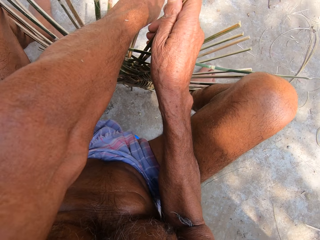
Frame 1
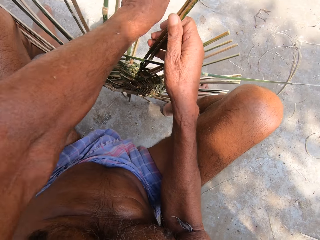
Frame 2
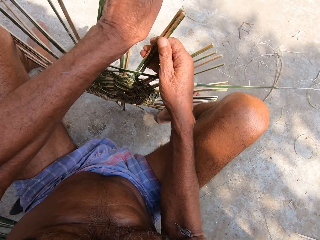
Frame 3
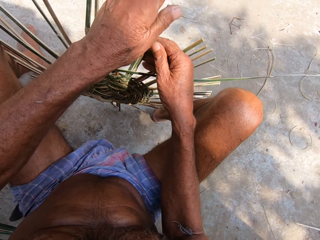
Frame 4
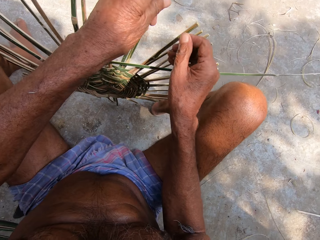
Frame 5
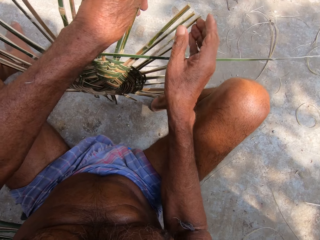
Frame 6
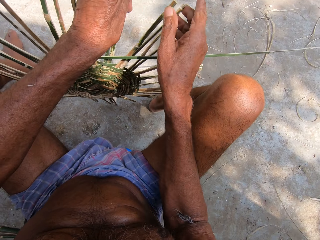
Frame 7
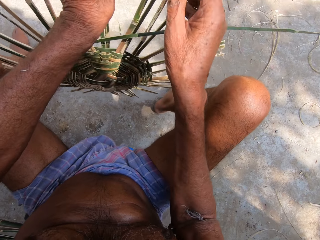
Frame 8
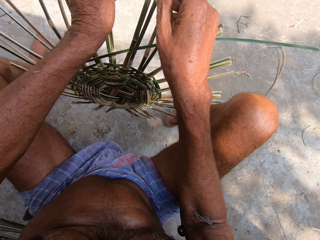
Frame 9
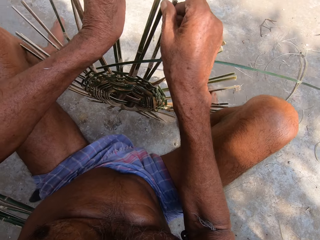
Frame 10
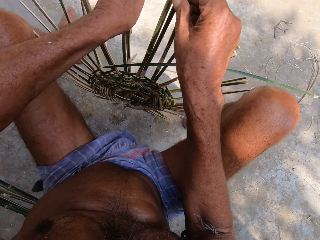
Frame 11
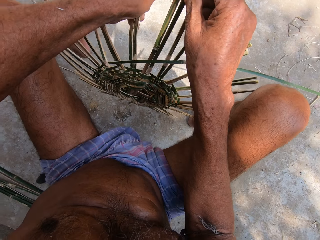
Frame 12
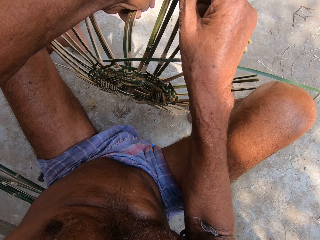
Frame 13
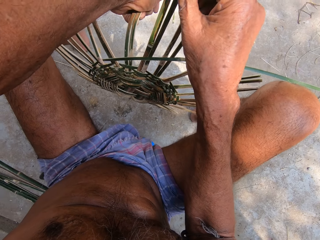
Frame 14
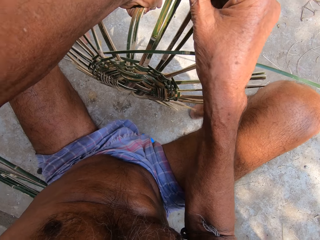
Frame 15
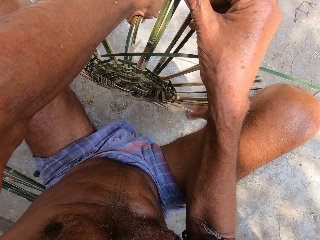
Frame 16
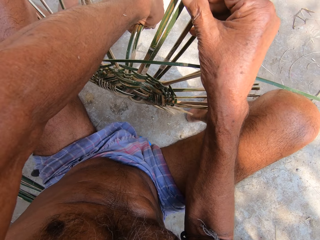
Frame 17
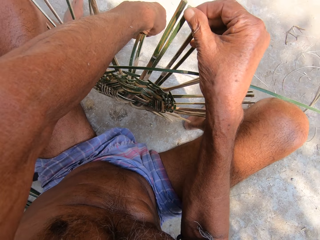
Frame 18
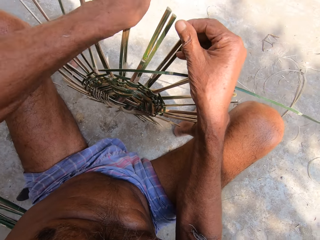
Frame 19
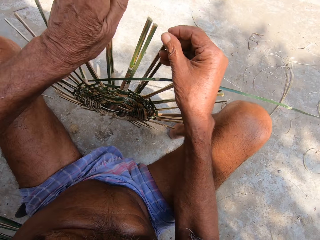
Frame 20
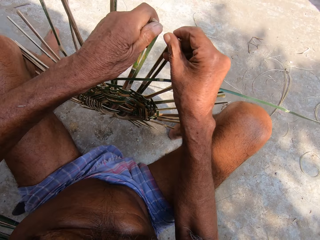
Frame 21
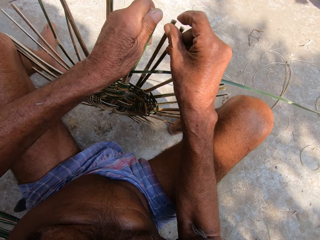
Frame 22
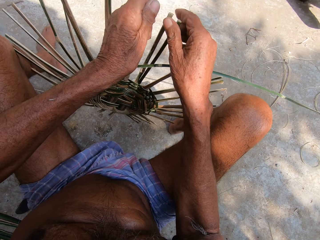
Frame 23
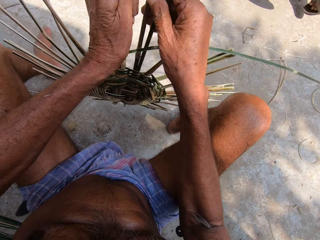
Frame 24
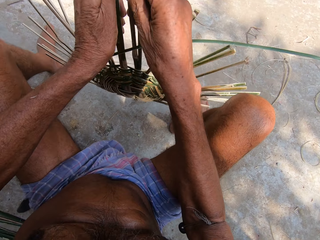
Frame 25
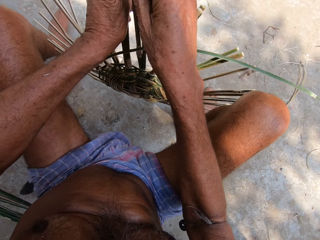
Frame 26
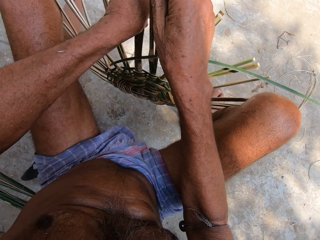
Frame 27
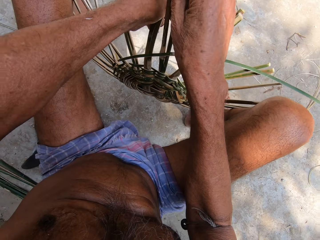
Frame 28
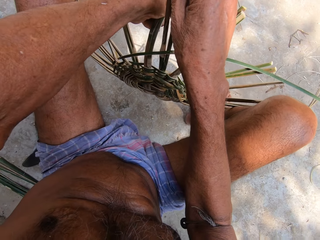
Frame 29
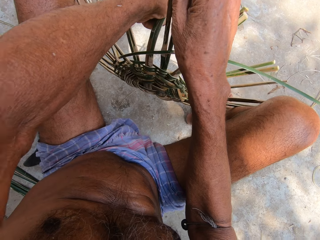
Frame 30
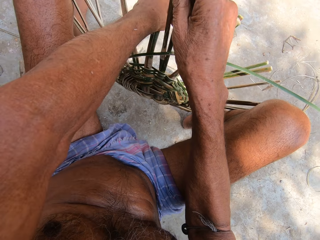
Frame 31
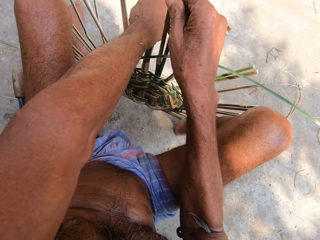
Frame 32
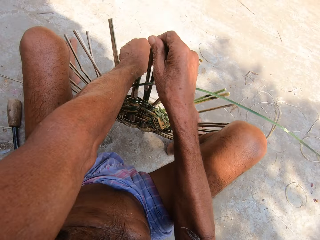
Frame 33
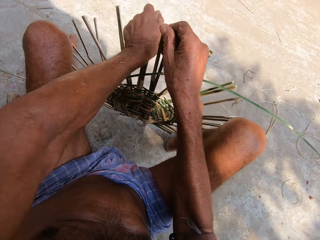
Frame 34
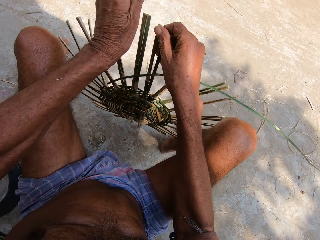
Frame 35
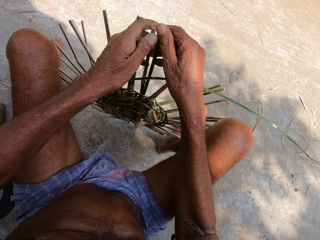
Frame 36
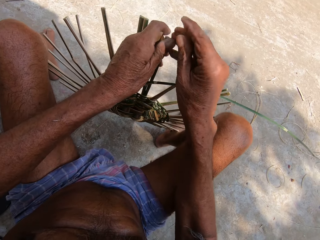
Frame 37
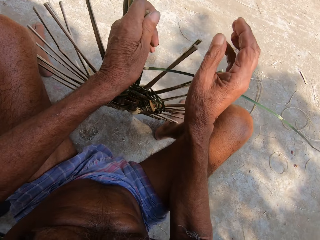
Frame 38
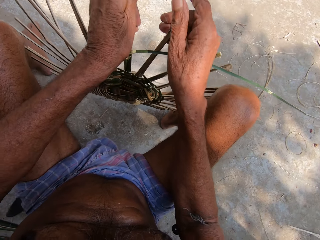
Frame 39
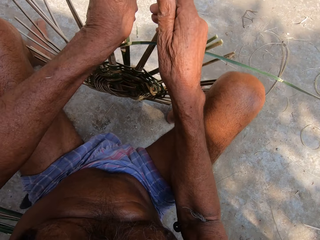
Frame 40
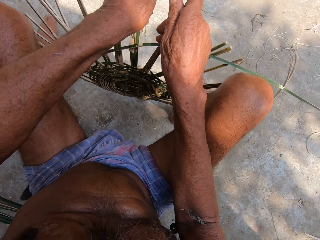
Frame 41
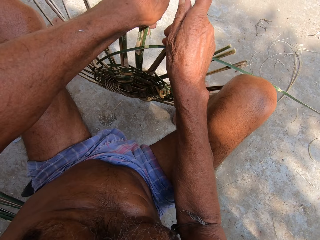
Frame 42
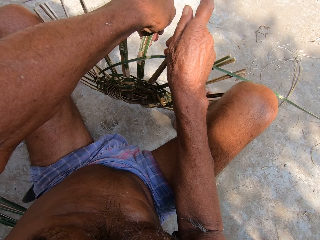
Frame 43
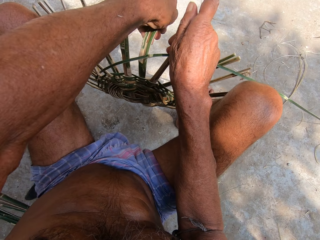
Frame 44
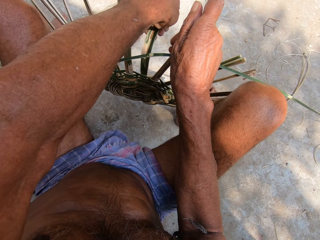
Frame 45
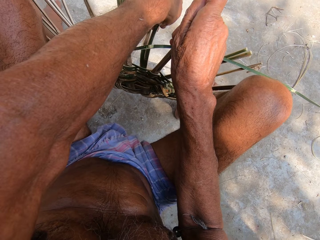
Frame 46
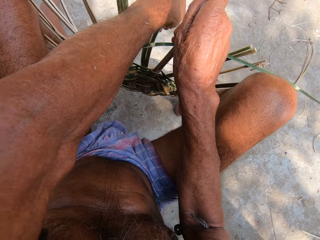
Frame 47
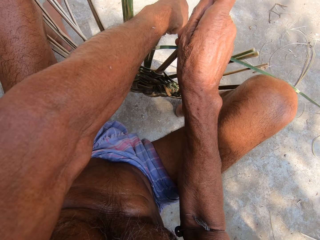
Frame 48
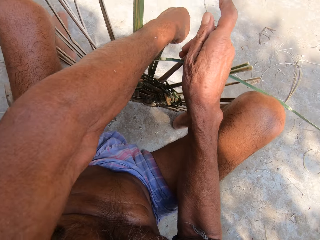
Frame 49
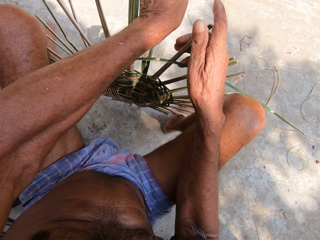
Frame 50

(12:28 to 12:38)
The camera wearer adjusts the basket with his left hand. He adjusts the bamboos. He bends a bamboo strip with his left hand. He bends the bamboo strip with his left hand again. He turns the basket. He bends the bamboo strip with his left hand. He adjusts the bamboo.

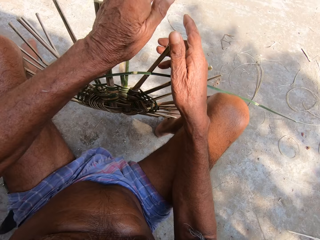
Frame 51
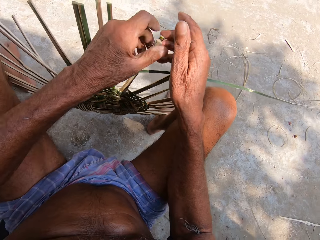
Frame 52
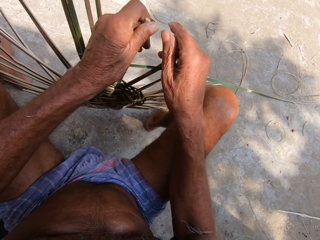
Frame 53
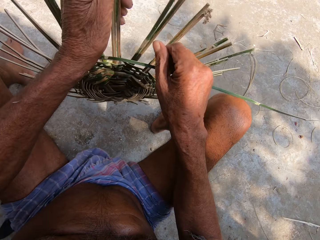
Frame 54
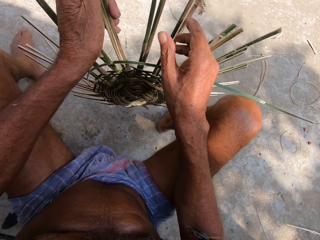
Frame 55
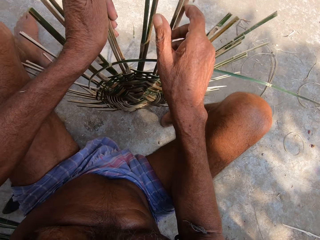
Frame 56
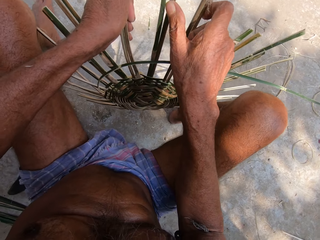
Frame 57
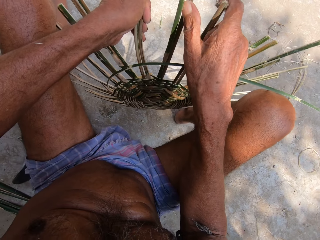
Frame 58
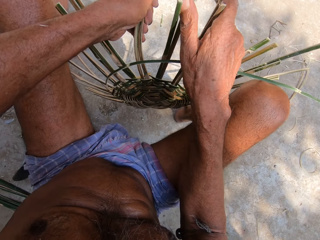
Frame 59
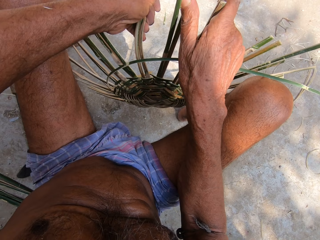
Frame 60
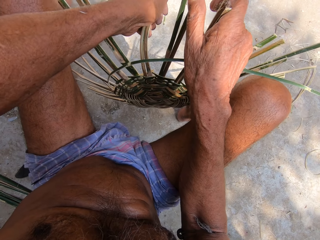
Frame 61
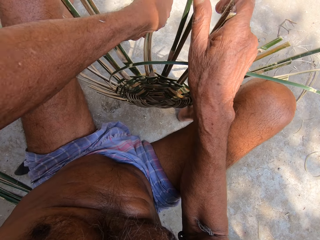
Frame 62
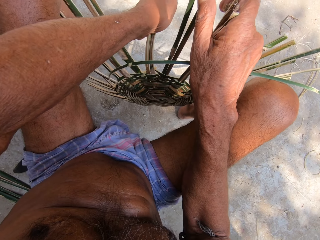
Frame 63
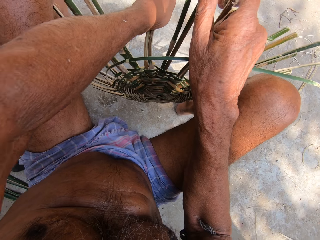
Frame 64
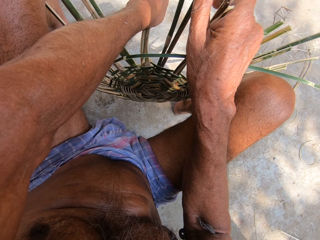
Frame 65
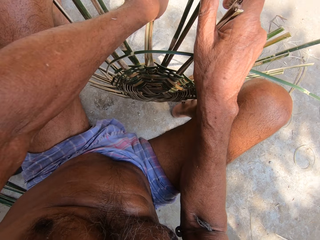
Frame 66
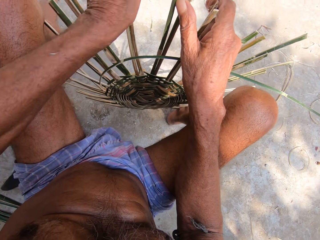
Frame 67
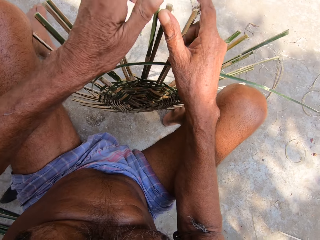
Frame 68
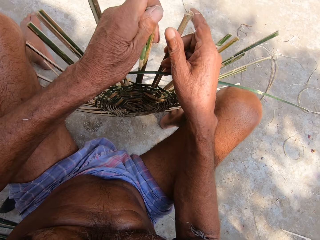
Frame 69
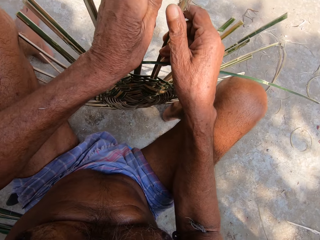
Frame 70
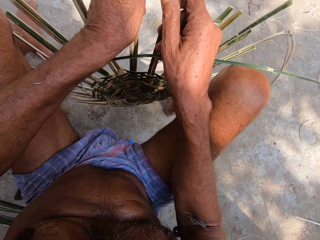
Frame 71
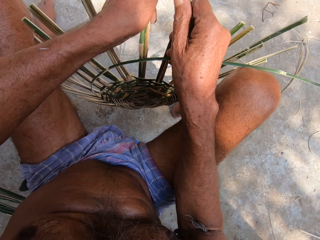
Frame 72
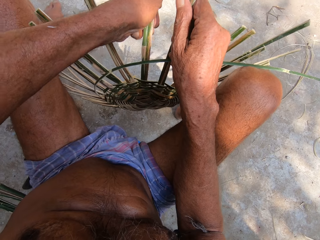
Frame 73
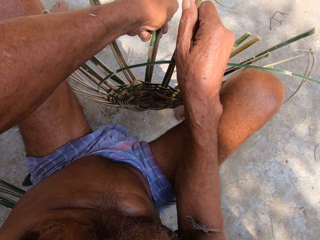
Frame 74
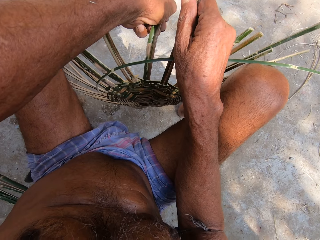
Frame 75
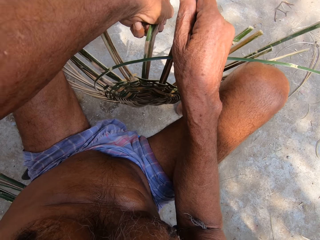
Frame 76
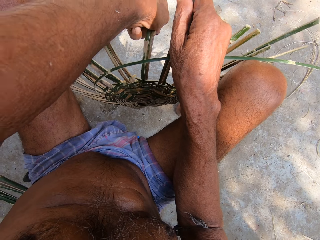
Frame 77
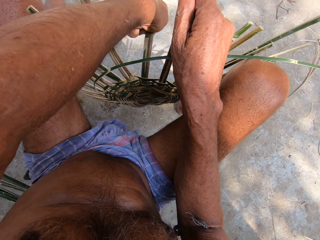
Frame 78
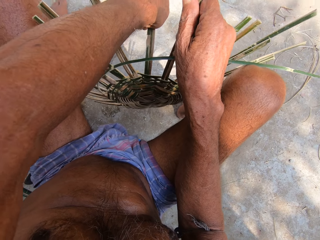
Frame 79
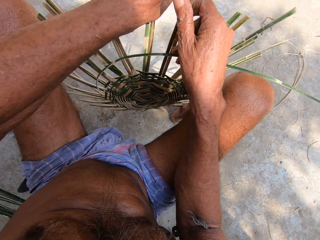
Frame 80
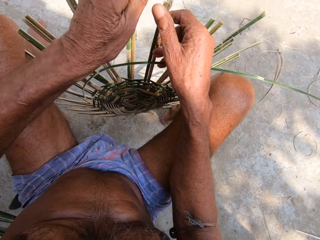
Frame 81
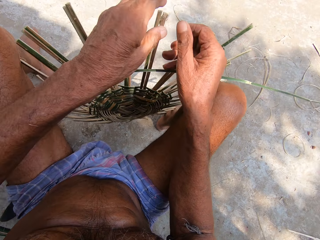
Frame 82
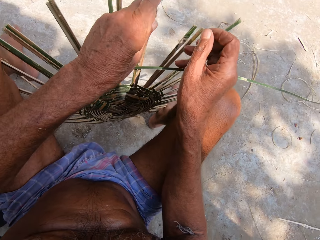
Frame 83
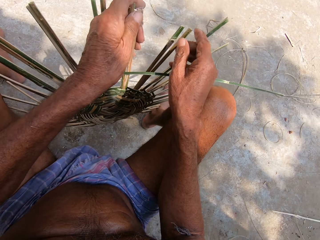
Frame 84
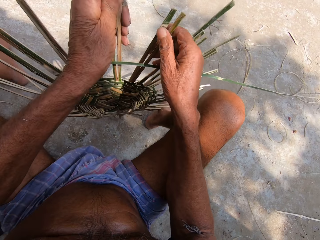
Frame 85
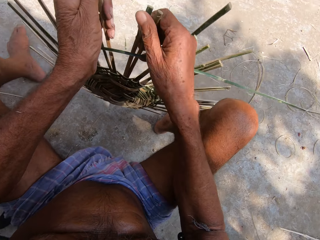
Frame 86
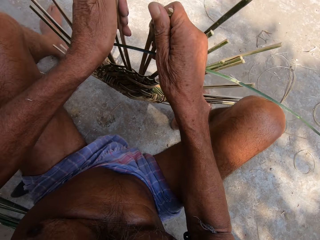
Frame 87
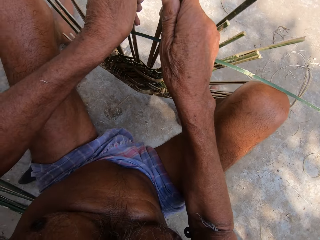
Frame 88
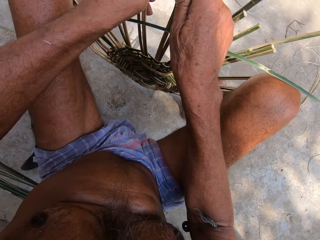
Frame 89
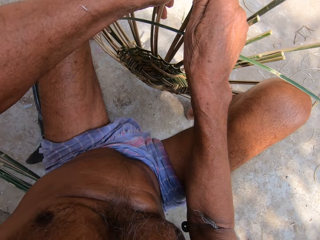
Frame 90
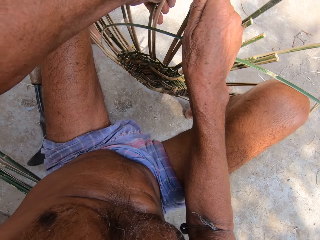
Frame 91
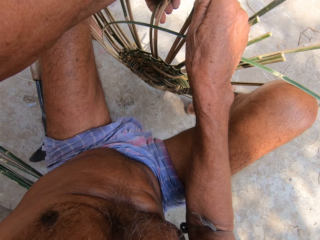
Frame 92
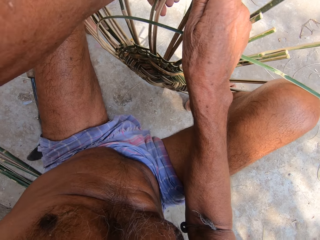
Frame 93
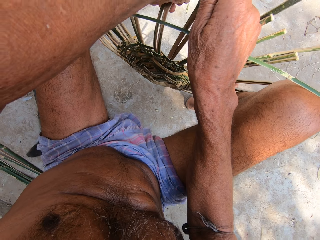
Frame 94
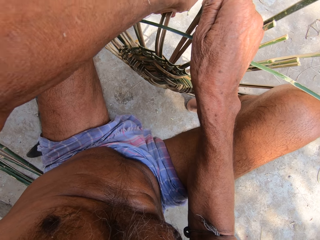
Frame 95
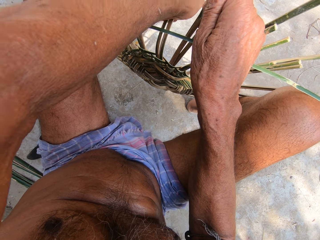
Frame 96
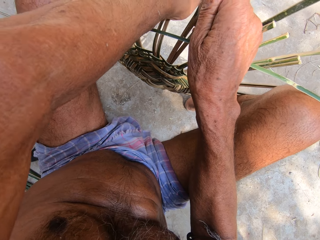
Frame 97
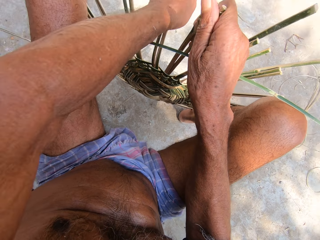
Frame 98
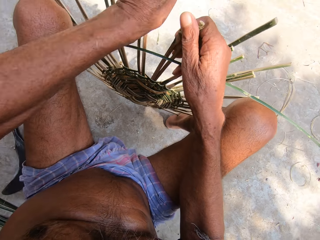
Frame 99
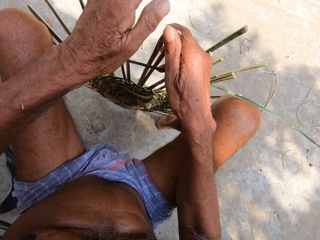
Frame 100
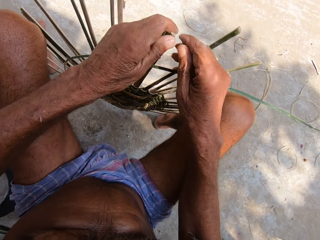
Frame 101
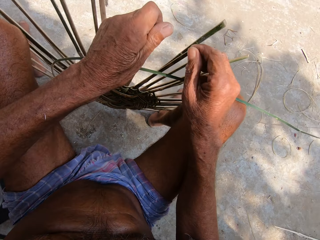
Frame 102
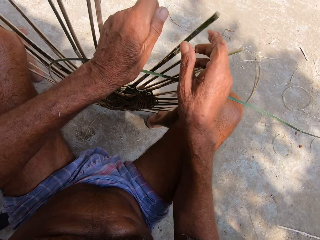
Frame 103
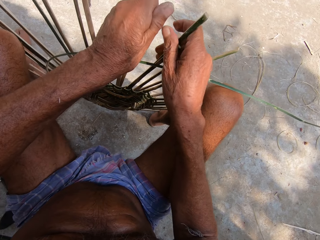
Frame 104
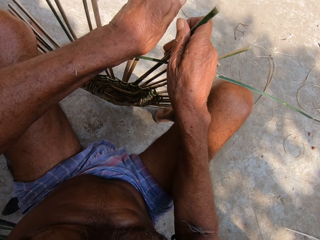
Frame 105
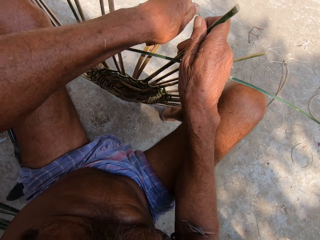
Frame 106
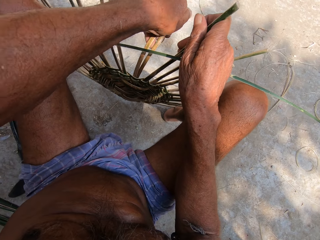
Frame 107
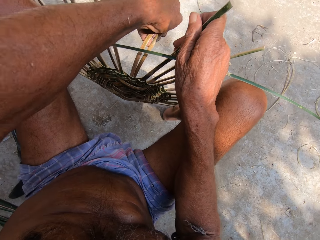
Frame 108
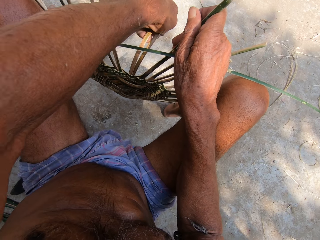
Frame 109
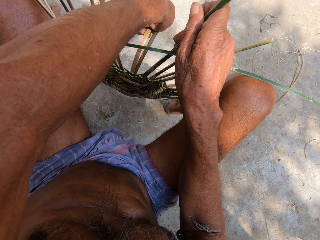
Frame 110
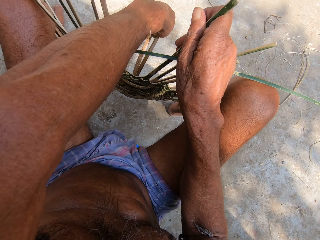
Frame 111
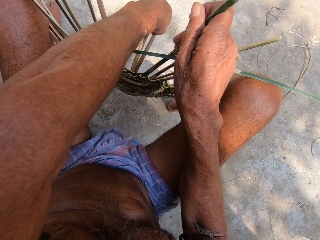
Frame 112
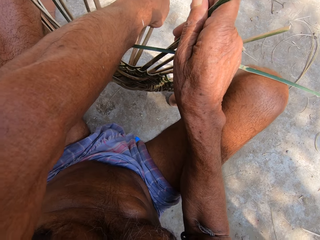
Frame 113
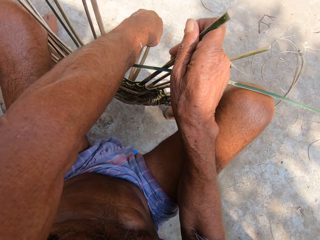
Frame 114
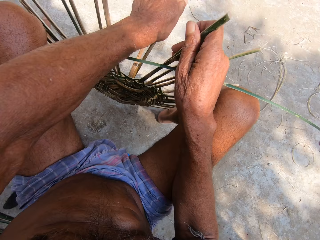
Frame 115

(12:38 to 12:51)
The camera wearer adjusts the basket with his left hand. He bends a bamboo strip with his left hand. He turns the basket. He adjusts the bamboo. He bends the bamboo strip with his left hand. He adjusts the basket with his left hand. He turns the basket. He bends the bamboo strip with his left hand. He presses on the bamboo. He bends the bamboo strip with his left hand.
